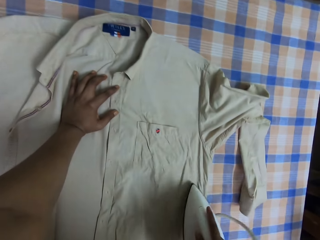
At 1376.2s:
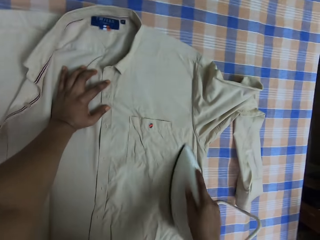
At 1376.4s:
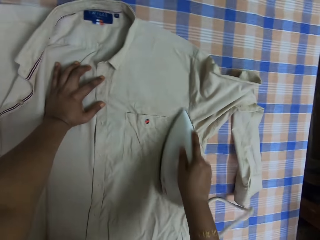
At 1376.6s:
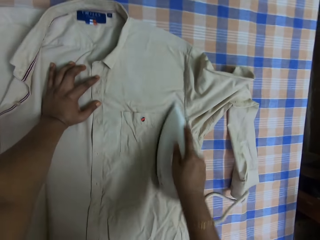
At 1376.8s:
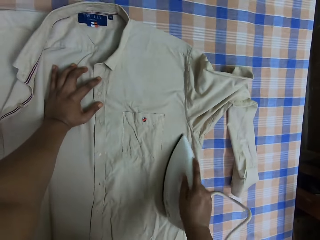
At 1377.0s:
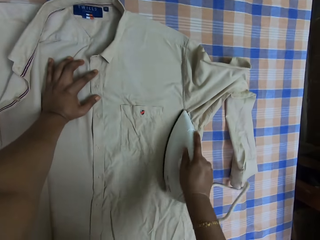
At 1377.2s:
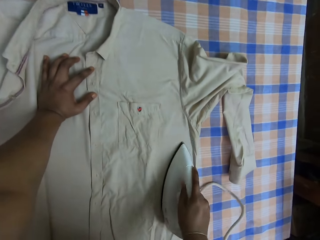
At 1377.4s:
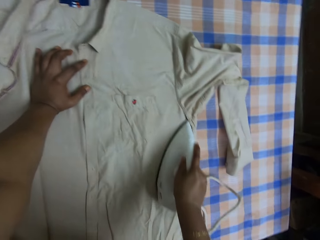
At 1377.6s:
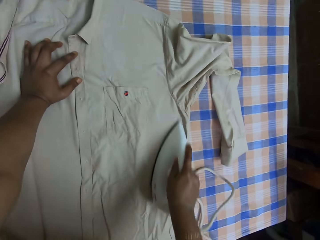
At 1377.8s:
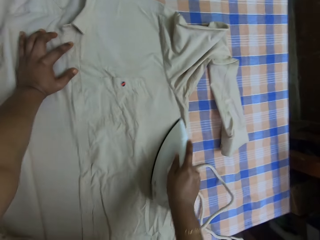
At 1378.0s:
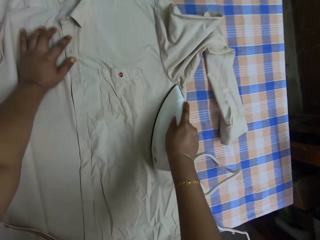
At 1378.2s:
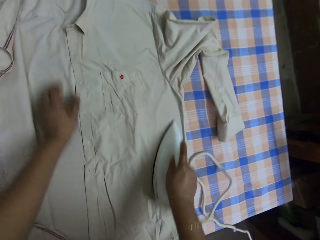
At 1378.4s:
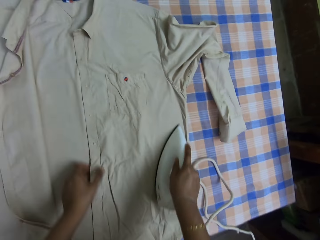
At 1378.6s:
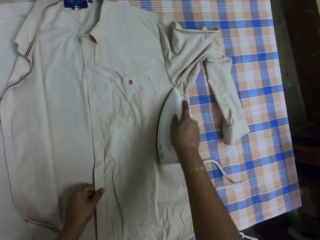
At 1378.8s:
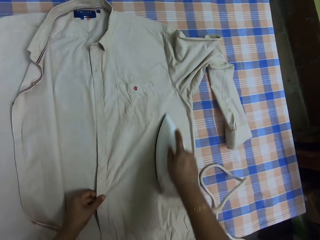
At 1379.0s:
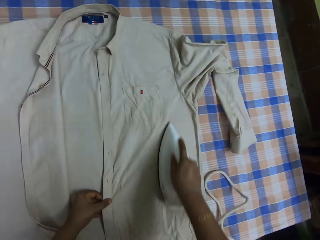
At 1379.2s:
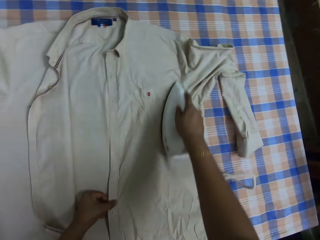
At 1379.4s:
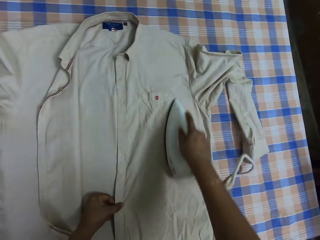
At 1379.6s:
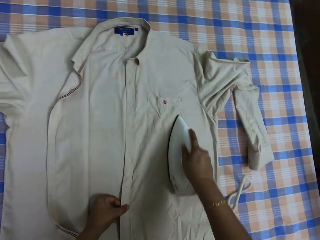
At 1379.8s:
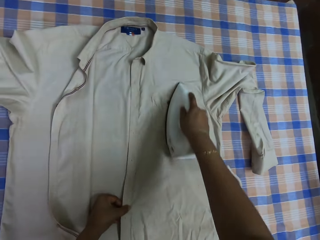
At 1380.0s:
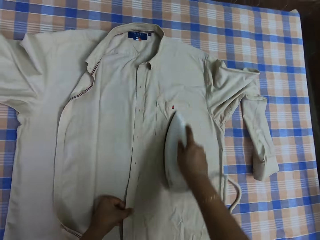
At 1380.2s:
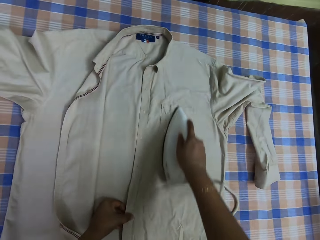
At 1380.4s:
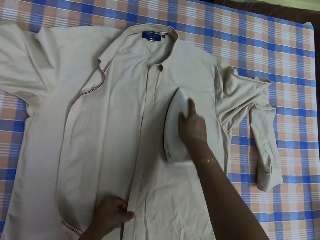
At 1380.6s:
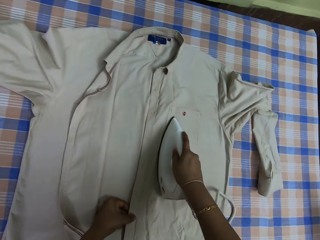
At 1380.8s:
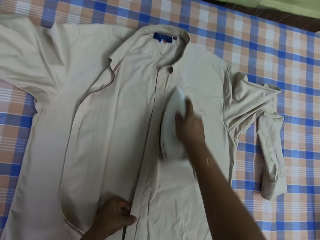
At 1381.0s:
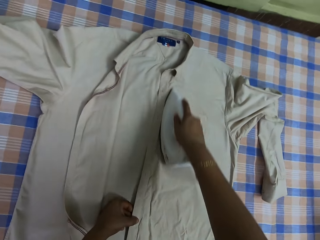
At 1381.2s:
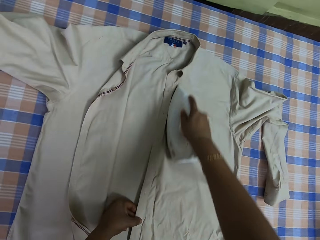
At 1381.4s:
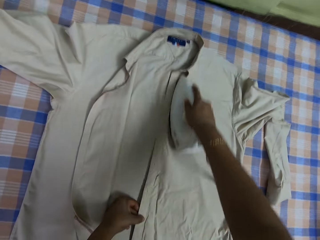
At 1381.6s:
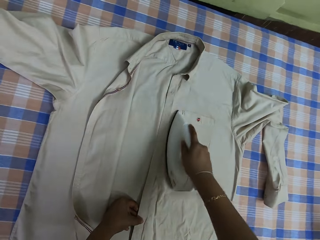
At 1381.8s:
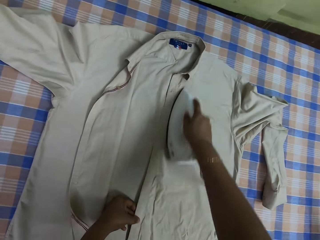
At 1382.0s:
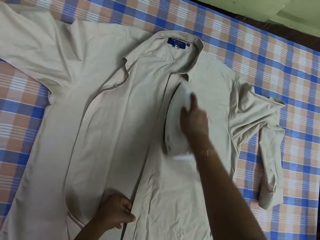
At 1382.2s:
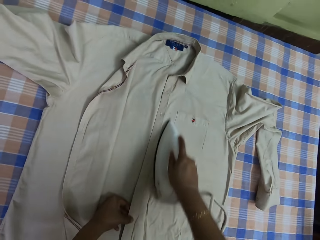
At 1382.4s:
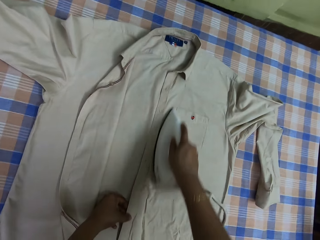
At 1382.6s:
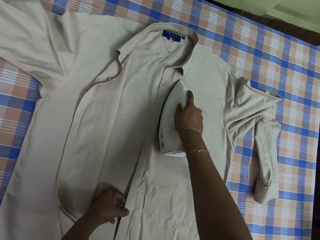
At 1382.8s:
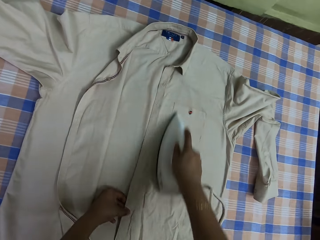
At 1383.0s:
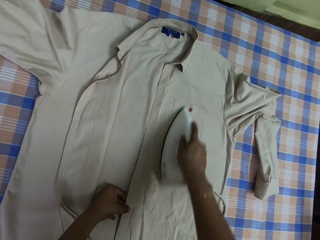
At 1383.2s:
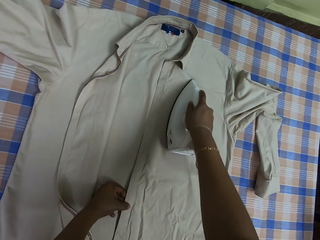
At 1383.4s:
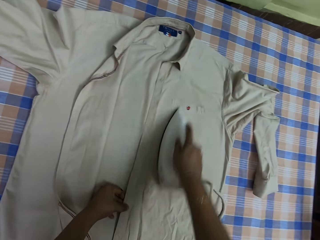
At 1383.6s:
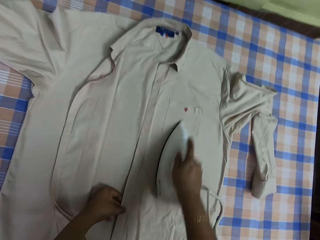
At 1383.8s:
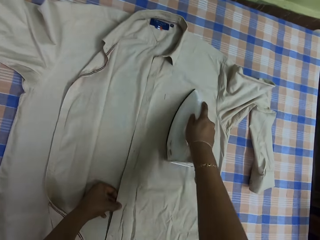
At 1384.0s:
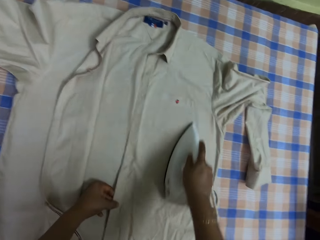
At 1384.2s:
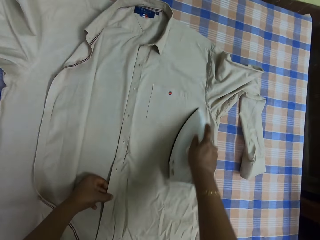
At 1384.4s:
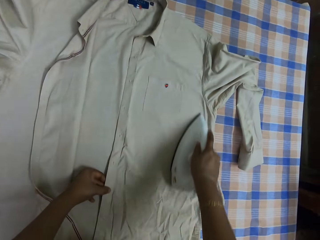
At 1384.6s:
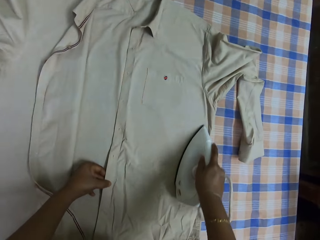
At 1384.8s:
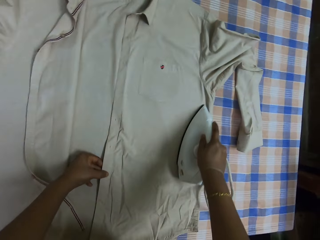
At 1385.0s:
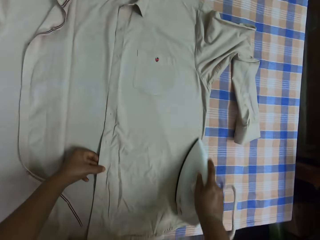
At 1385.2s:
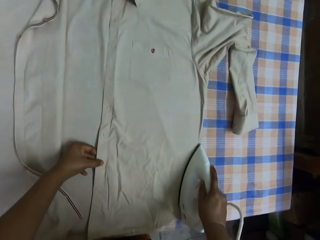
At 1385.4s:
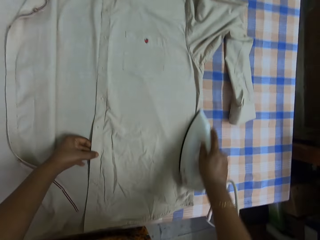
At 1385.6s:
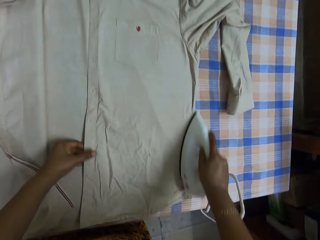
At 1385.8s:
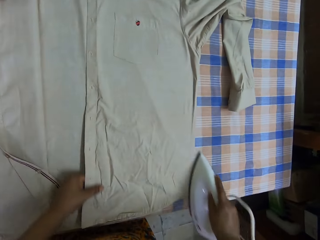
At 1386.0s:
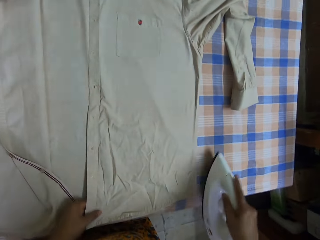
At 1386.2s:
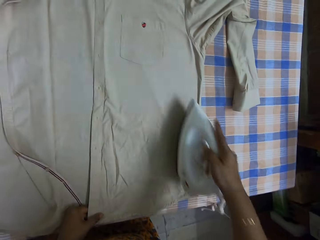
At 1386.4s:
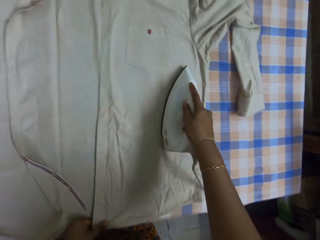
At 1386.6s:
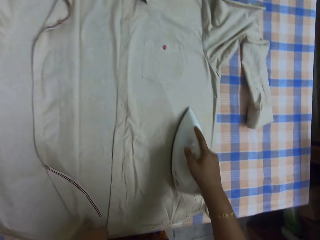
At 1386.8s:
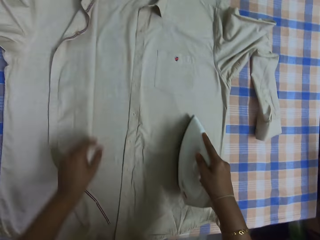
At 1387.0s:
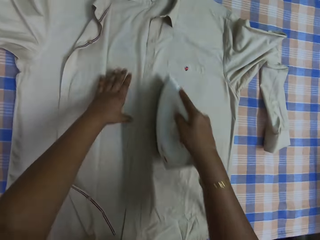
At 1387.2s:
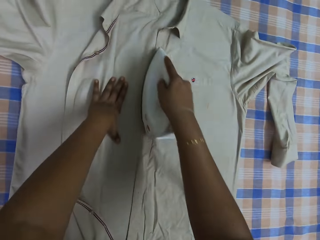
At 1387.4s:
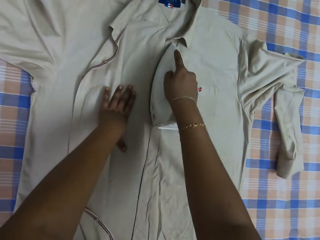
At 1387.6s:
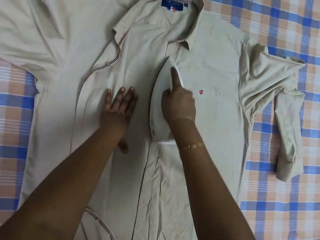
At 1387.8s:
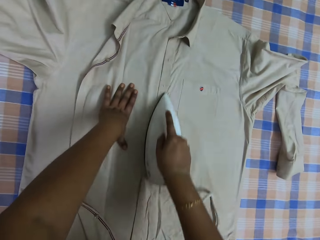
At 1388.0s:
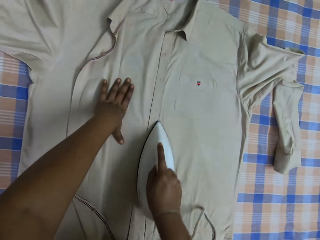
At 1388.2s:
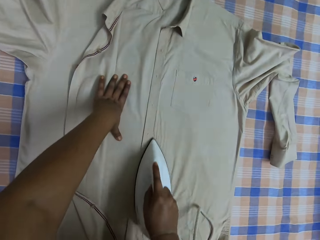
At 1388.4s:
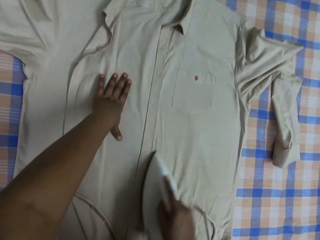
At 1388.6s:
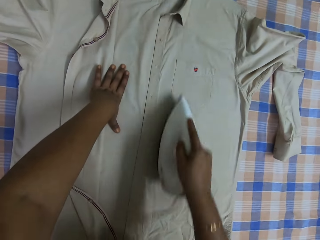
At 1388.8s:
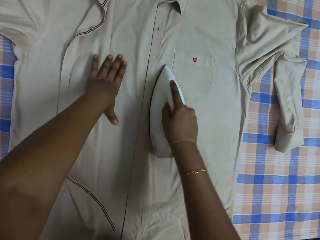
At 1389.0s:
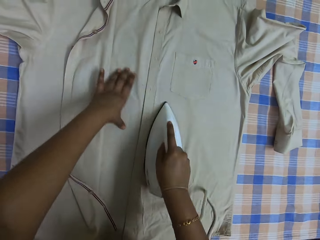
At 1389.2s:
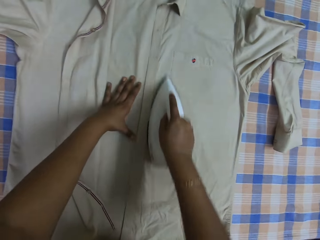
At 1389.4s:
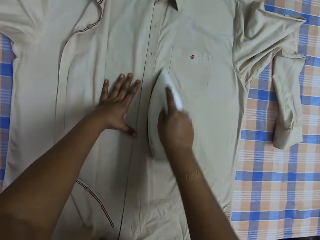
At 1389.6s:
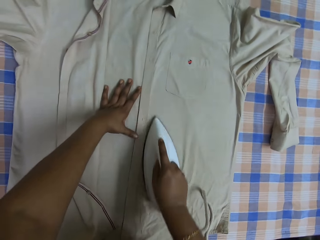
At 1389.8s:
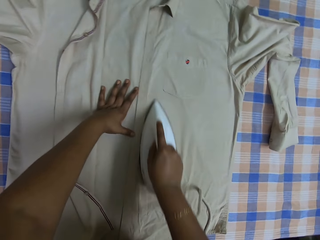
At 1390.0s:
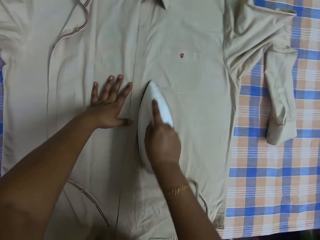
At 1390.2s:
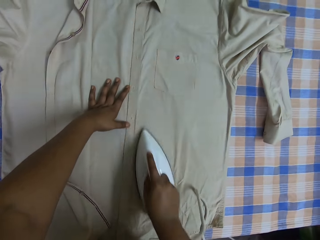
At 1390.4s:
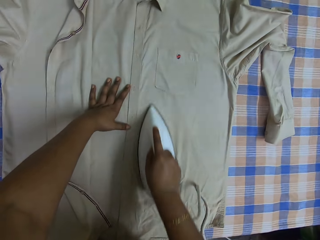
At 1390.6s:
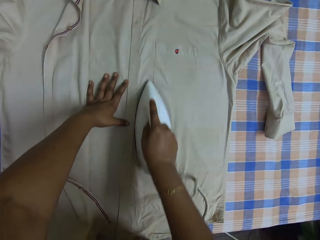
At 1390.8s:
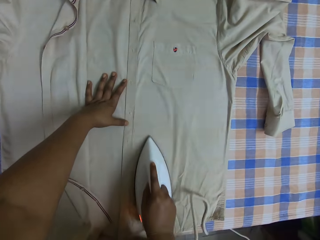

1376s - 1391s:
The camera wearer adjusts an ironer on her hand. She irons a shirt with the ironer. She adjusts the shirt on a table. She irons the shirt with the ironer. She adjusts the shirt on the table. She irons the shirt with the ironer.

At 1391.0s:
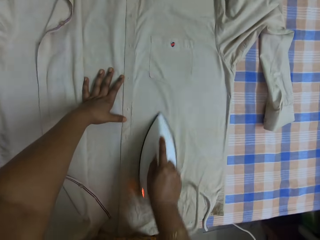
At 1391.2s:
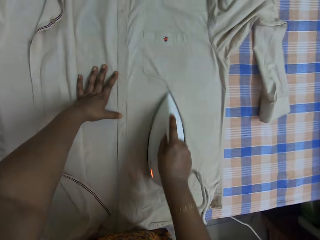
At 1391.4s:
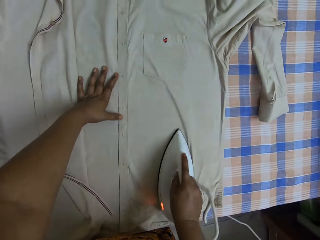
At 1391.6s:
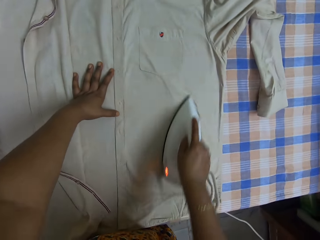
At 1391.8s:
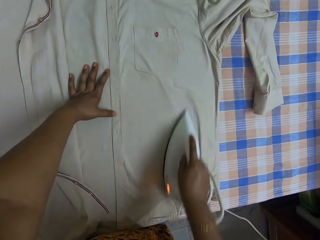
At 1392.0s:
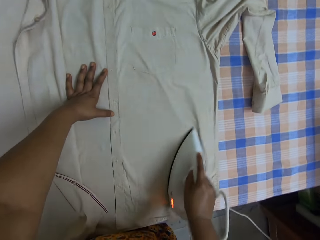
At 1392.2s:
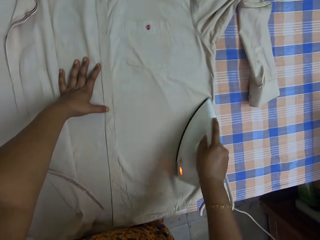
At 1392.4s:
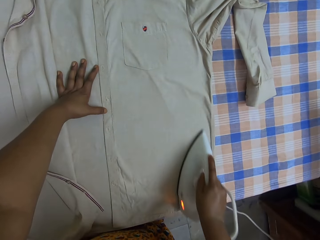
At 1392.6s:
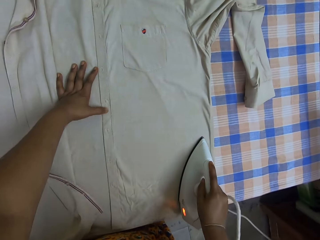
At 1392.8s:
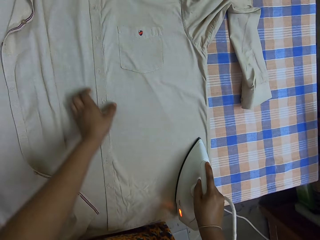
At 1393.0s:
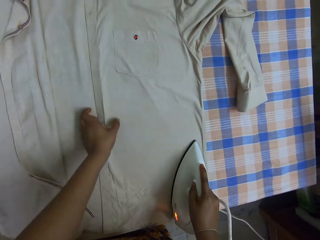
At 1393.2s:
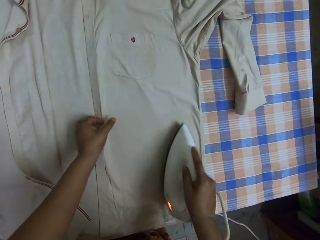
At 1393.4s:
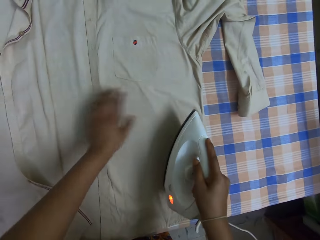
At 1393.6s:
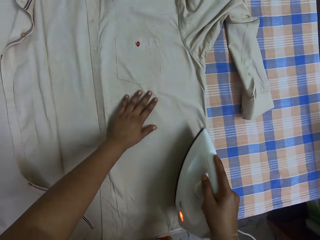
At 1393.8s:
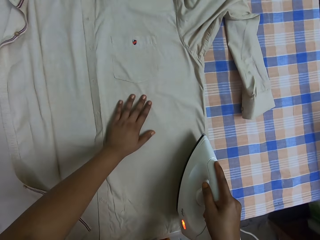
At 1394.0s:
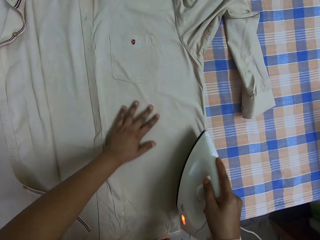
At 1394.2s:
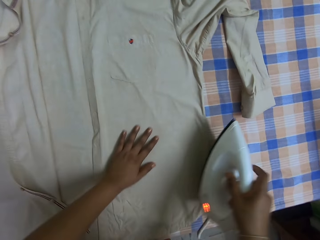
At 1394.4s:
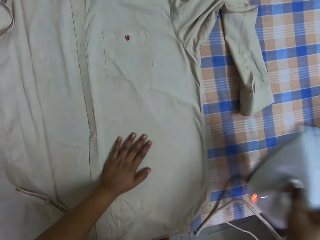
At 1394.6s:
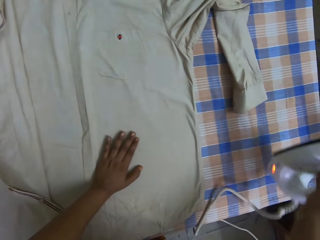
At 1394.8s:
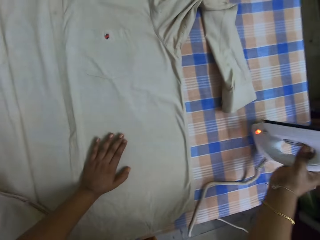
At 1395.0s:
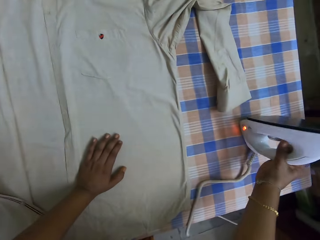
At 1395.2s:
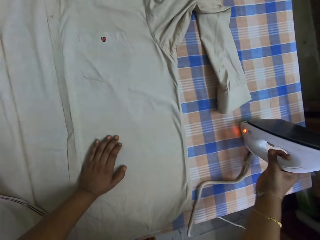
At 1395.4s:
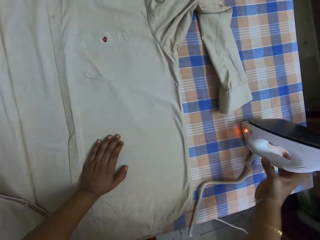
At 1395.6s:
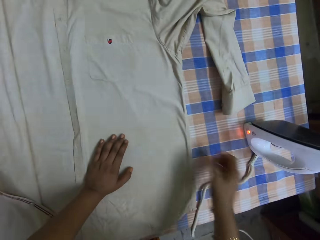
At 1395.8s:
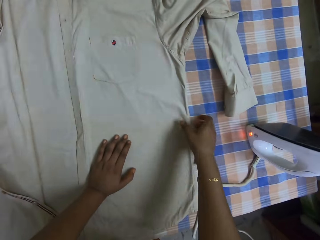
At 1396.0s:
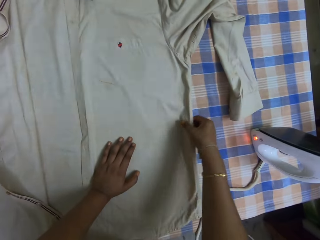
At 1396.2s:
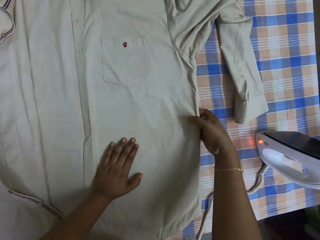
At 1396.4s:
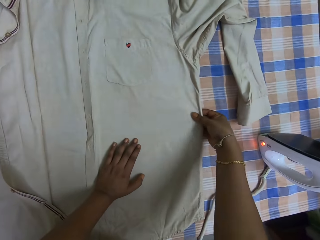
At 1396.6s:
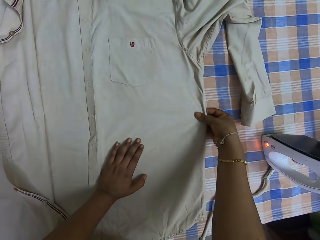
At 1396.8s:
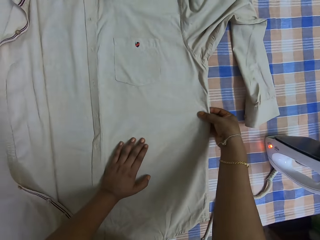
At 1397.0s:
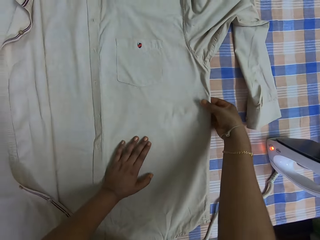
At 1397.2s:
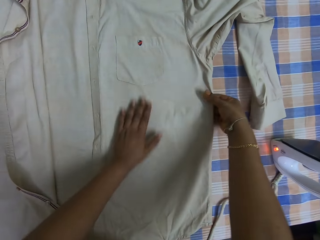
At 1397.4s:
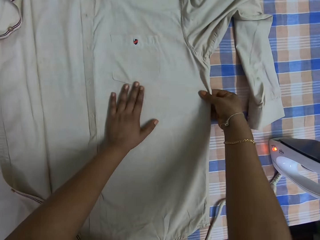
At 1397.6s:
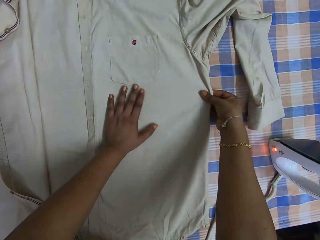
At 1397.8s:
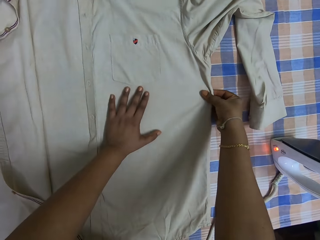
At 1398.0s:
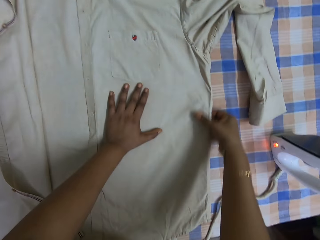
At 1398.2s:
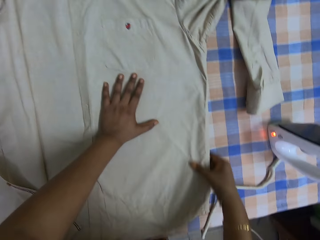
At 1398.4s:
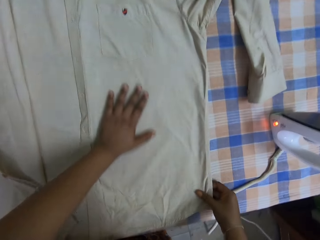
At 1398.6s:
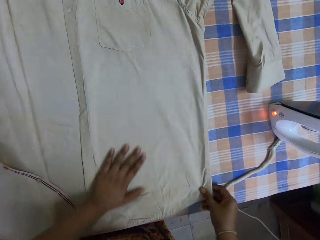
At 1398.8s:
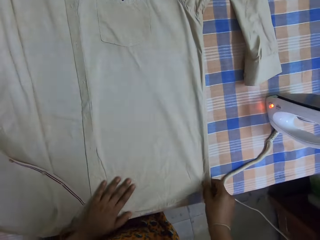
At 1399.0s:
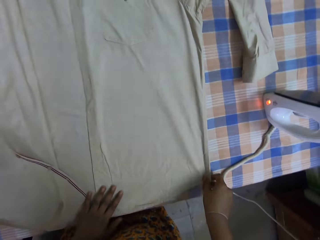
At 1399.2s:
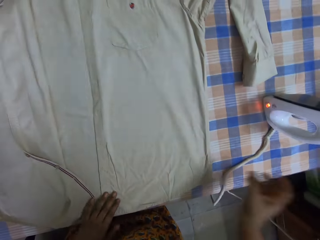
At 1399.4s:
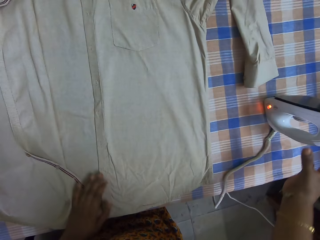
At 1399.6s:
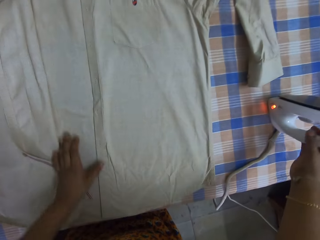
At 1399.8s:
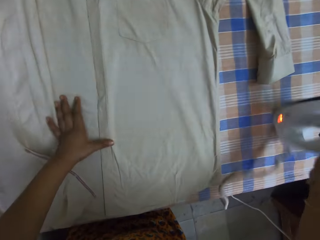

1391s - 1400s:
The camera wearer adjusts a shirt on a table. They touch the shirt. They put down an ironer or iron box. They adjust the shirt on the table. They pick up the iron box.
